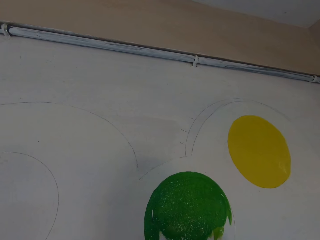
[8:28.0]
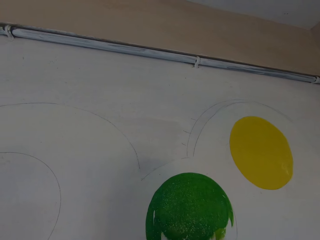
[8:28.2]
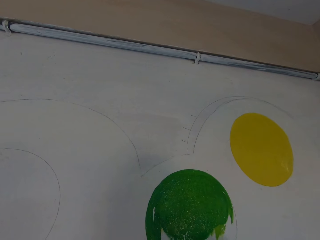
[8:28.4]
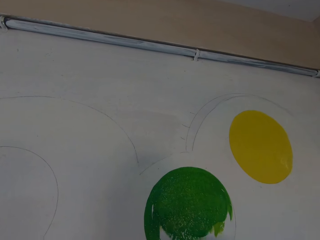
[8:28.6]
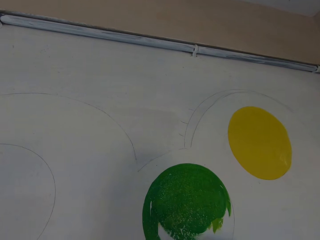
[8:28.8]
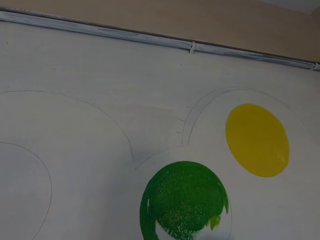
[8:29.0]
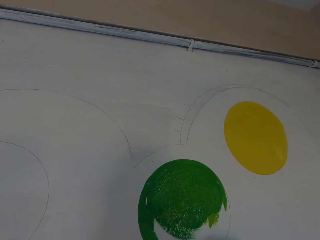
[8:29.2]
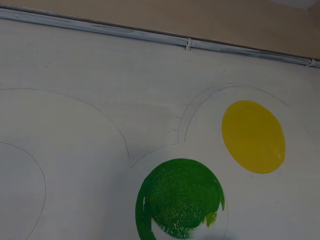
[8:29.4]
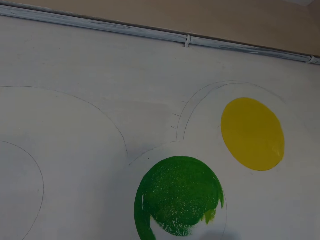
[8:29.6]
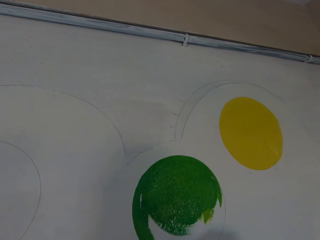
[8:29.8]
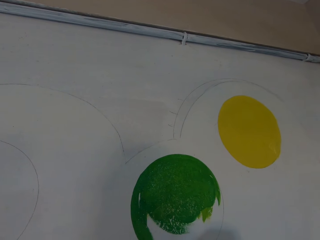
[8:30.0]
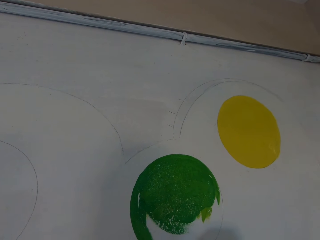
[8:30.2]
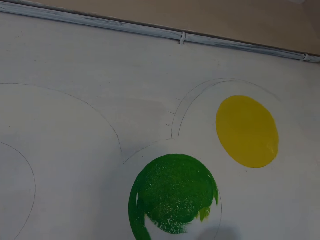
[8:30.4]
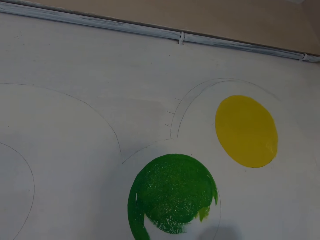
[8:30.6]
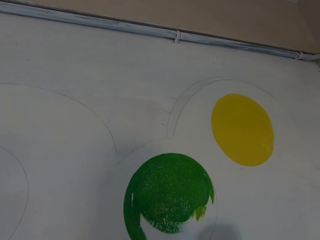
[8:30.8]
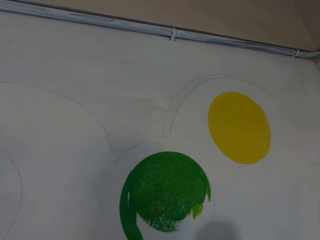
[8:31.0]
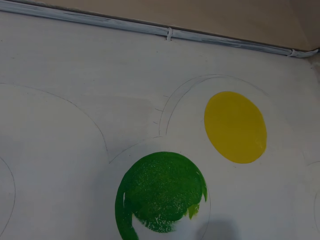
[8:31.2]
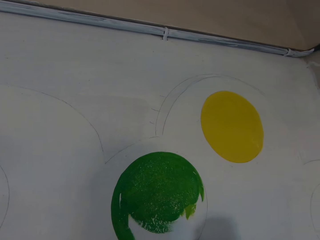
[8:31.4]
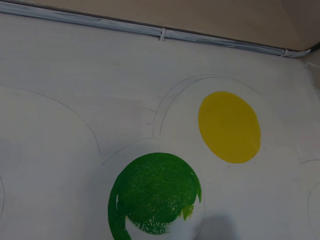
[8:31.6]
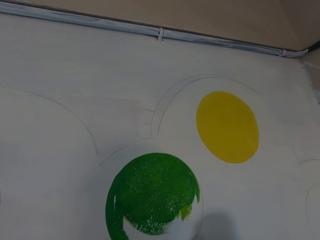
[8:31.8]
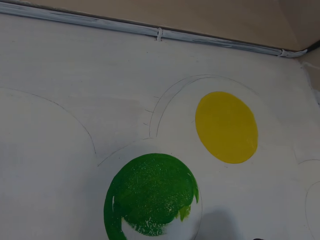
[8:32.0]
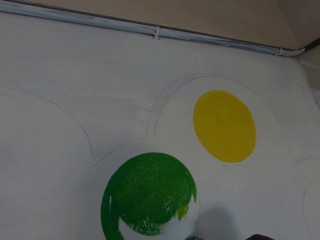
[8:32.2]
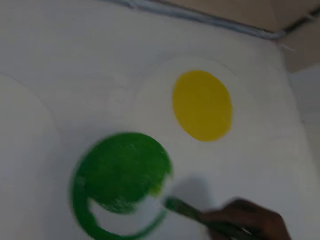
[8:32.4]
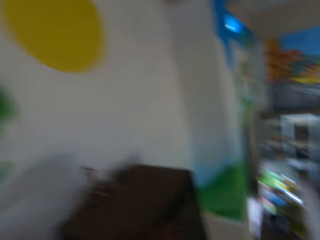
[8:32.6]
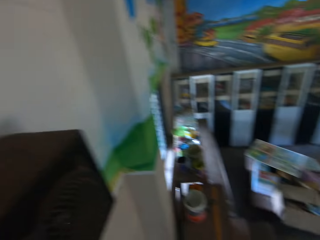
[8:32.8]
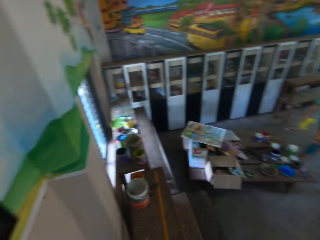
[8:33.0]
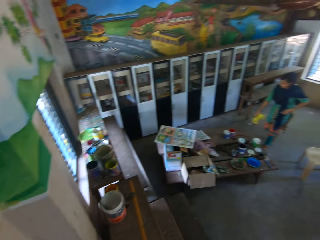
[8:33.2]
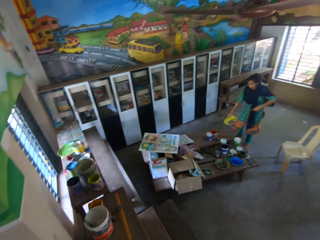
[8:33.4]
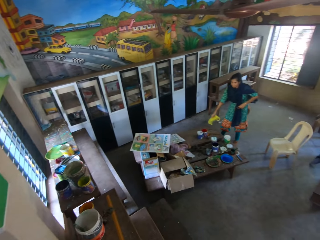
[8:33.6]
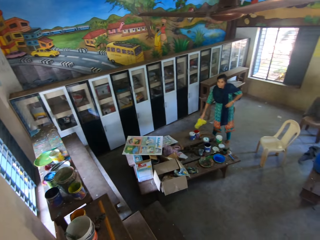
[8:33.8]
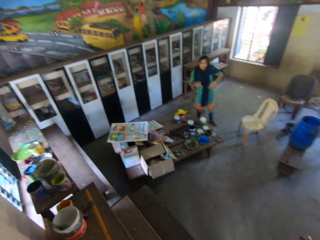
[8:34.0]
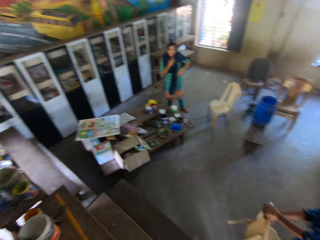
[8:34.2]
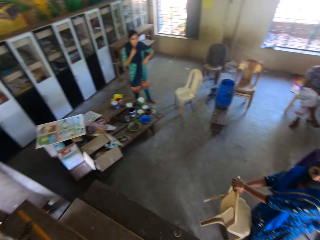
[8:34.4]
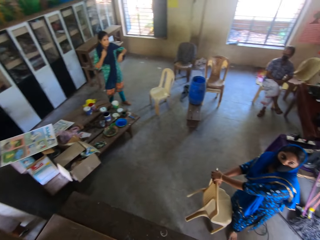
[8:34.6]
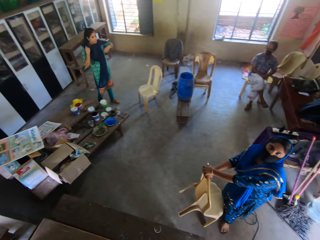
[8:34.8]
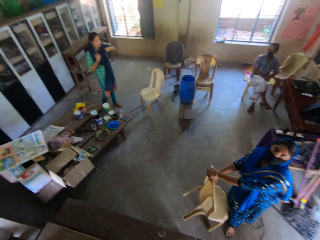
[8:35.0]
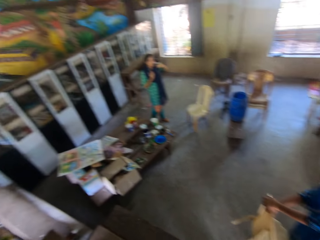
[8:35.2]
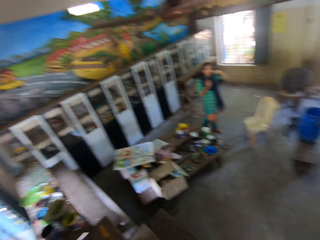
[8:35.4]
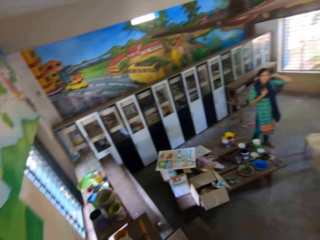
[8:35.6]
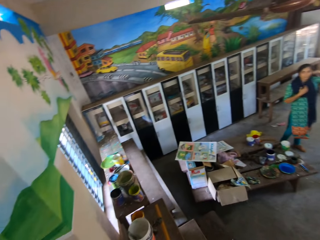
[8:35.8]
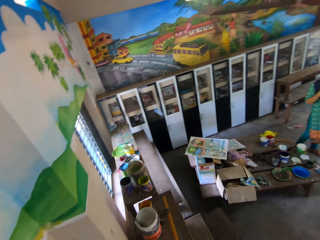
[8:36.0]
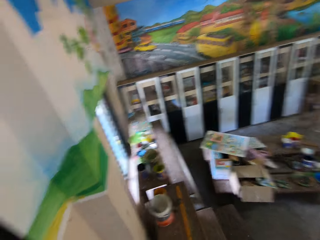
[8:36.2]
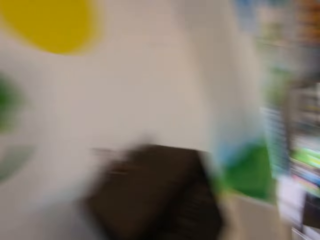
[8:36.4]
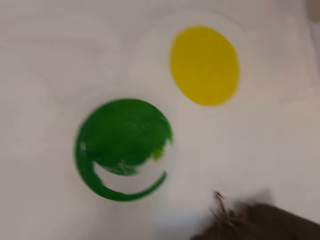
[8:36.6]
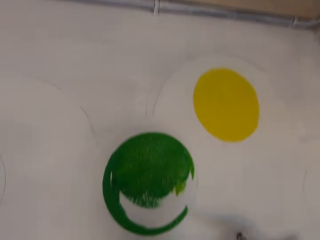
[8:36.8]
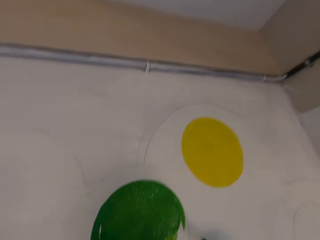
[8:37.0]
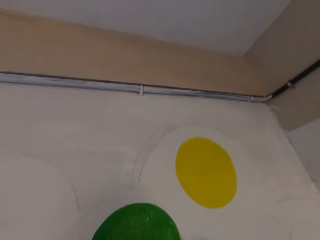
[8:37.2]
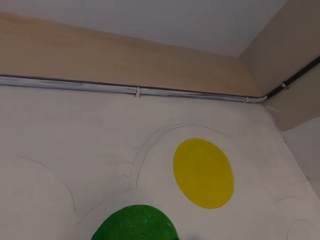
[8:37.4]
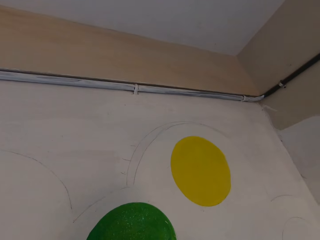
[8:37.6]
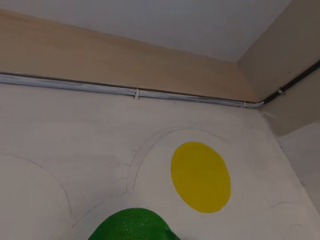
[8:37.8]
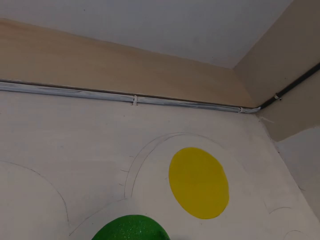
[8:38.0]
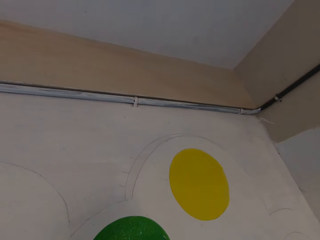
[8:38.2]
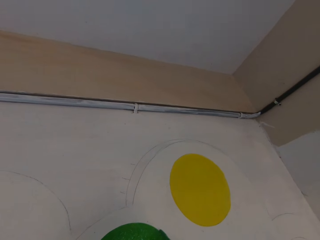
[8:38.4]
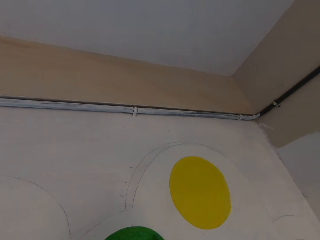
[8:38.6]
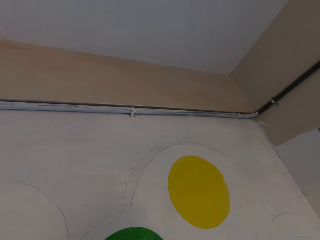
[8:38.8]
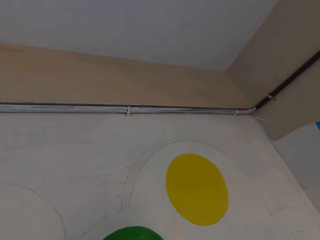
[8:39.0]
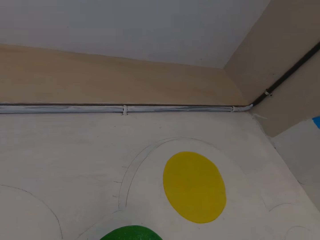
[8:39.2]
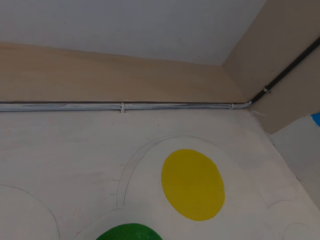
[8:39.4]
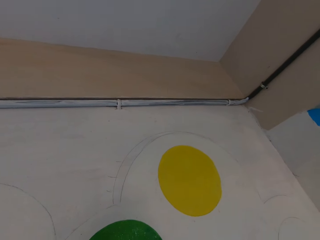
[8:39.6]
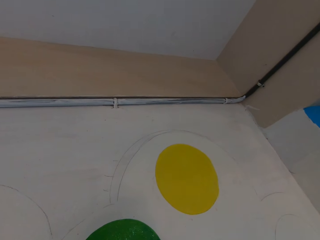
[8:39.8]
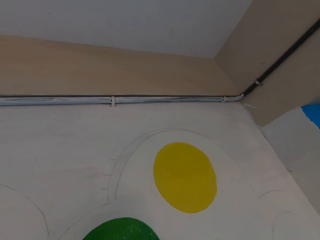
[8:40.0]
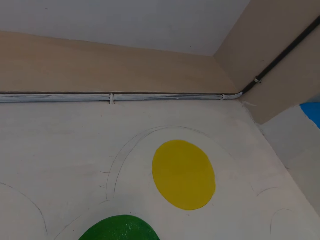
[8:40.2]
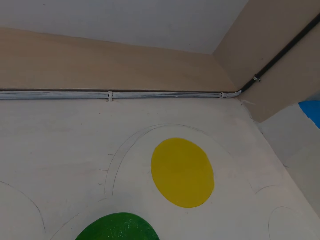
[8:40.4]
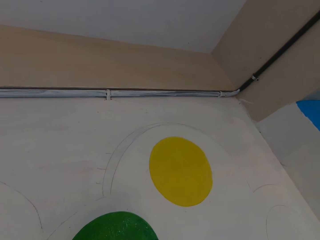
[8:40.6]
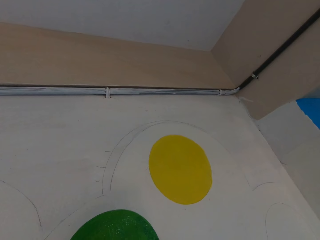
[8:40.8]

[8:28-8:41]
The woman drops a rag on a bench with her right hand. She adjusts her sari with her hands. The camera wearer paints the wall with the paintbrush in his right hand.

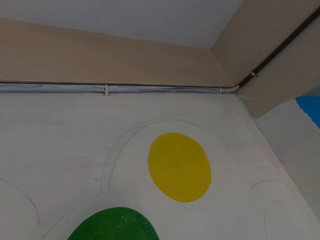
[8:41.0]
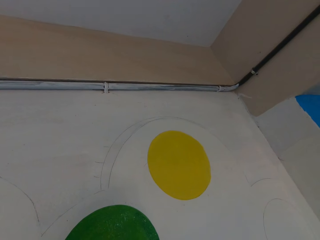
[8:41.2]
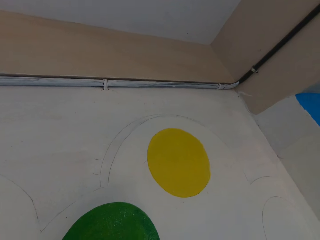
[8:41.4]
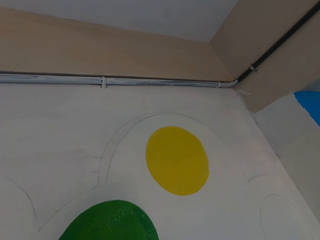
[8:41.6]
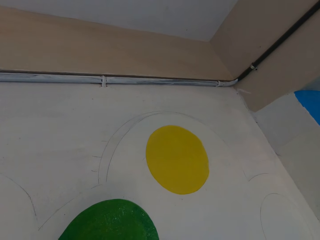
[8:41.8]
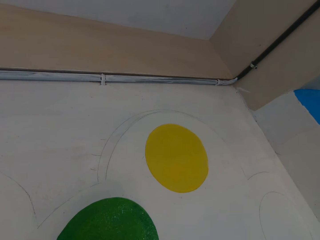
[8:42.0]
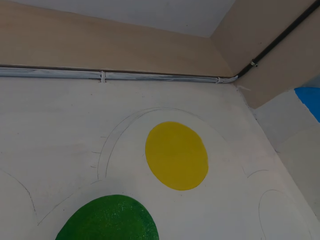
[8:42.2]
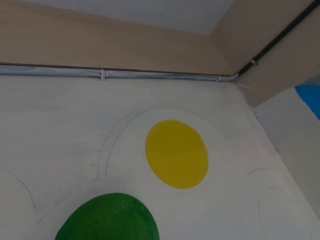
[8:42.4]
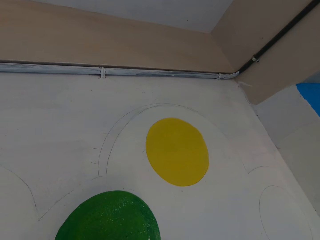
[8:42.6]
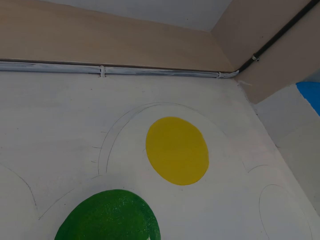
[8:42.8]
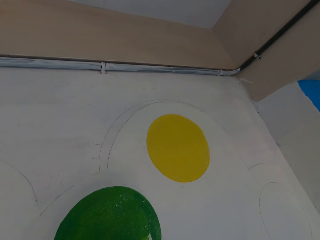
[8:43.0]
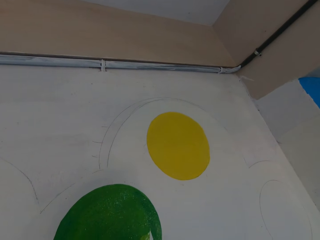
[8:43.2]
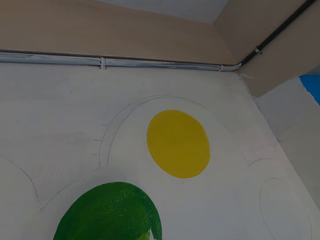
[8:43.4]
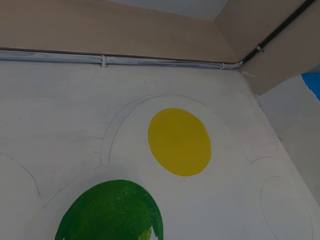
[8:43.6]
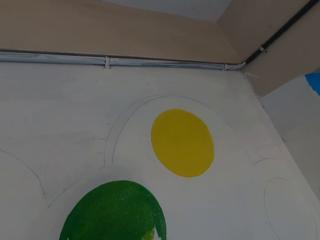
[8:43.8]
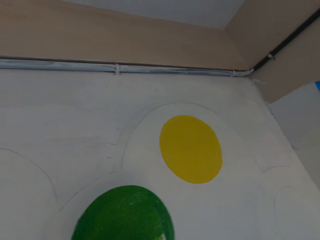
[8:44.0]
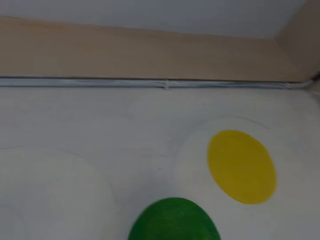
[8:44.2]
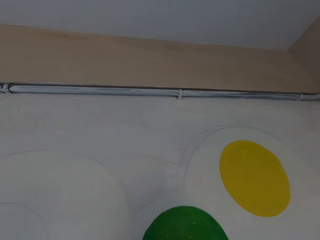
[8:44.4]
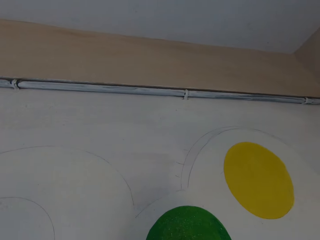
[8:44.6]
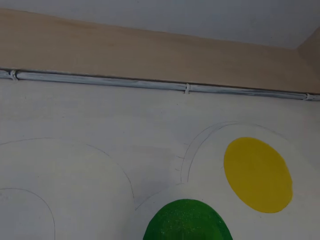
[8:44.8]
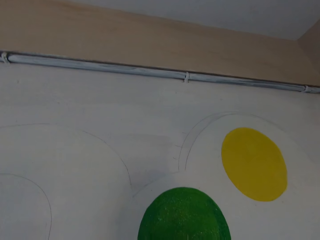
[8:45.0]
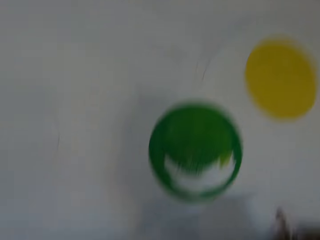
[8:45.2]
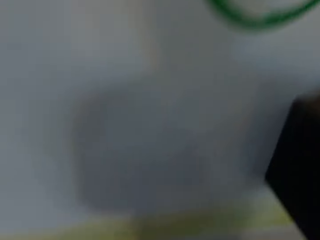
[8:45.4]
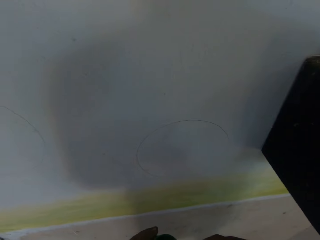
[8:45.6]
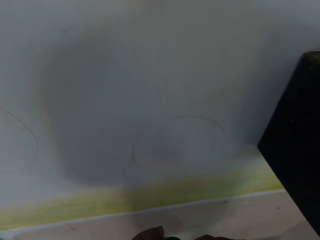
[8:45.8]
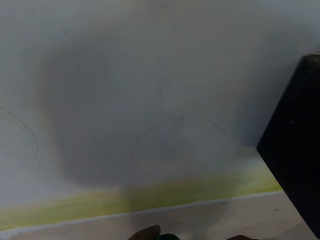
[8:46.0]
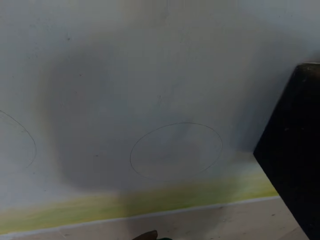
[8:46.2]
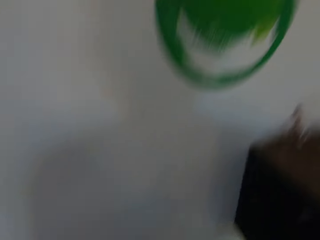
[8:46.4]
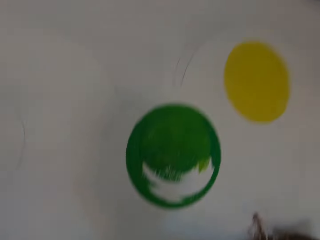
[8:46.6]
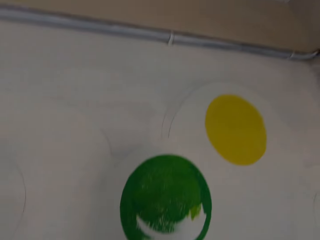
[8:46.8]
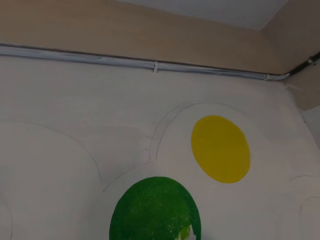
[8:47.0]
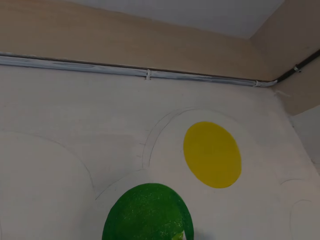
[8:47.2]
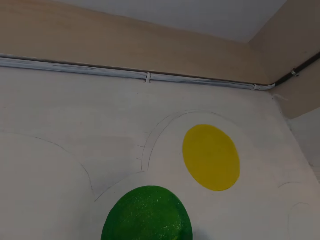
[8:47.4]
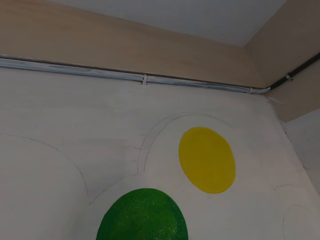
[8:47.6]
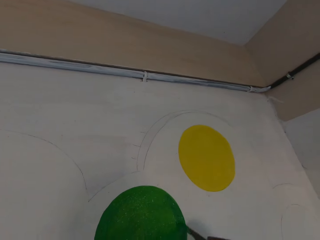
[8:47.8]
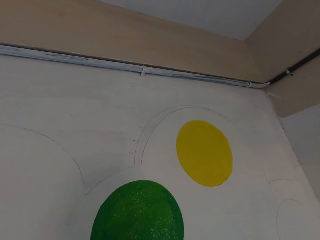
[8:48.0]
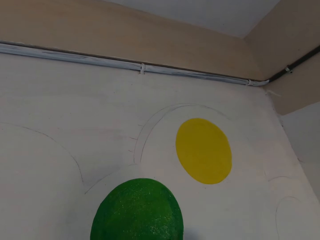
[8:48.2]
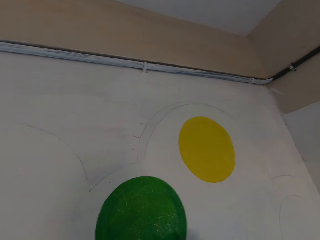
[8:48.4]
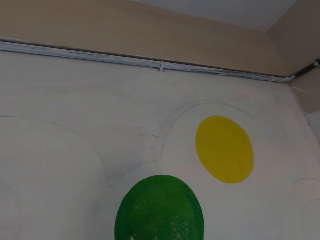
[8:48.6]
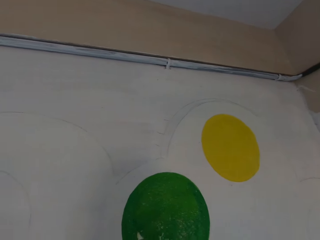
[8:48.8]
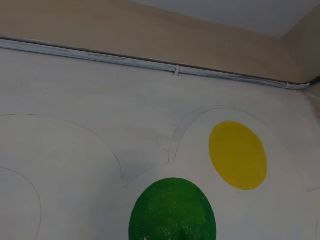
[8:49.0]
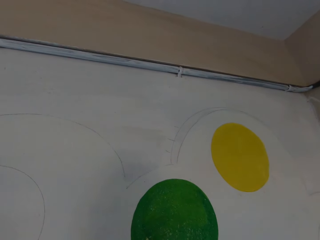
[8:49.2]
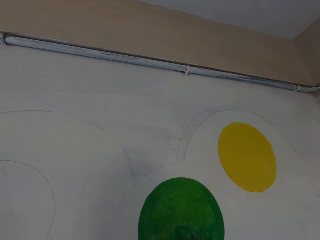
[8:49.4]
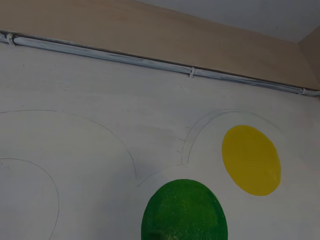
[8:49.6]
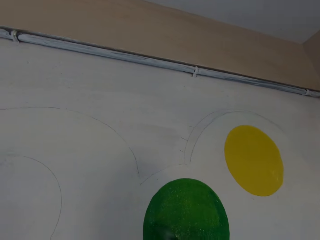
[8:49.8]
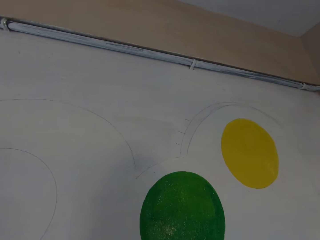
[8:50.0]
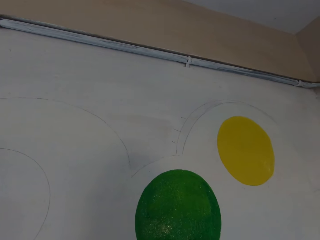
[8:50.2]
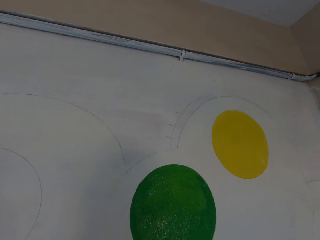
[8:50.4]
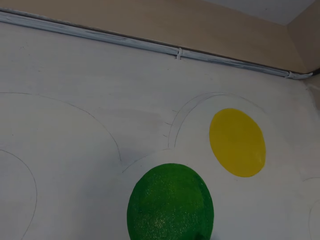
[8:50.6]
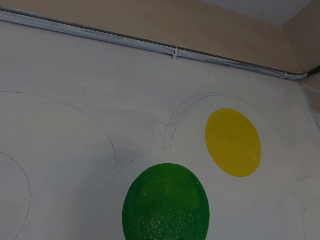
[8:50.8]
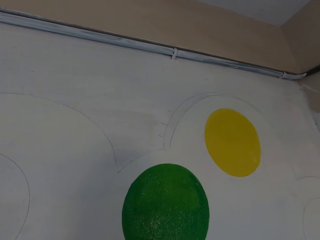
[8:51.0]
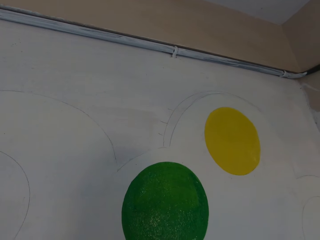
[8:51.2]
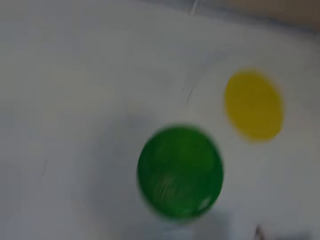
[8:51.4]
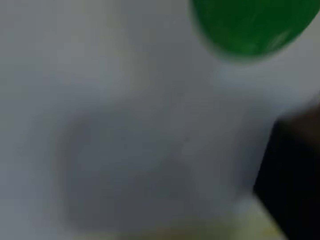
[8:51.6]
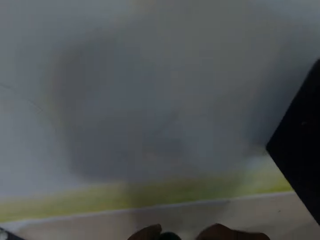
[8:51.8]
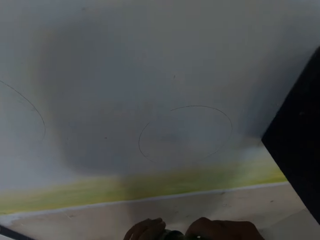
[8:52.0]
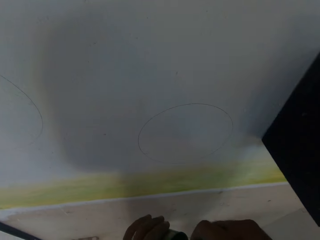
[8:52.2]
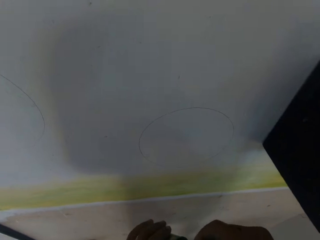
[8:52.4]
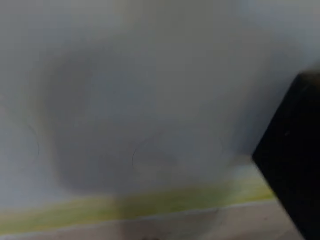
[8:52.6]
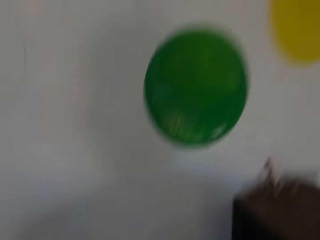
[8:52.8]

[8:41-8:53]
The camera wearer dips the paintbrush in his right hand into the paint can in his left hand. He paints the wall with the paintbrush in his right hand. He dips the paintbrush in his right hand into the paint can in his left hand.
